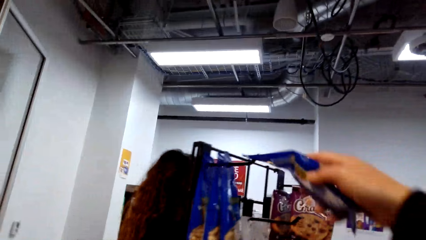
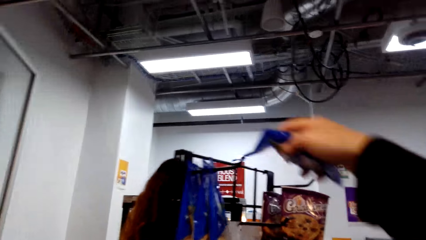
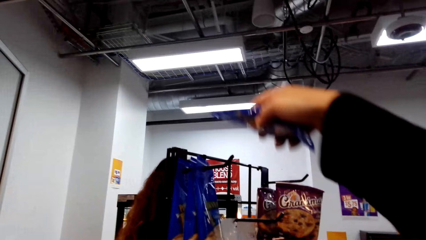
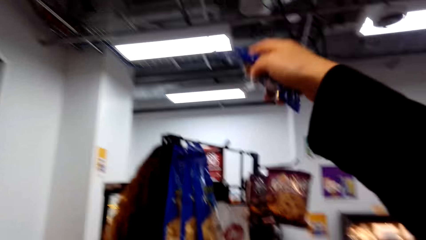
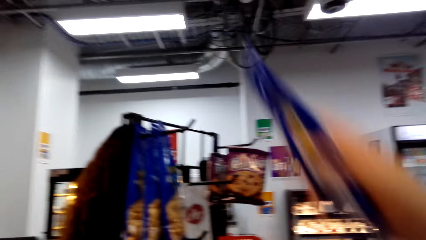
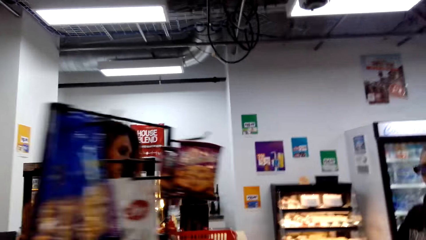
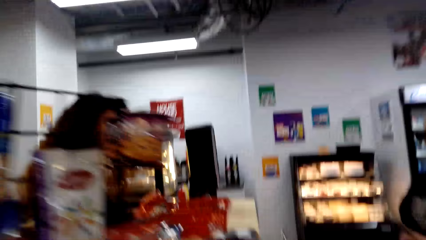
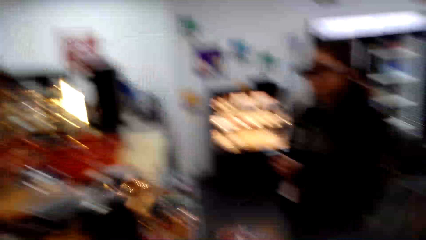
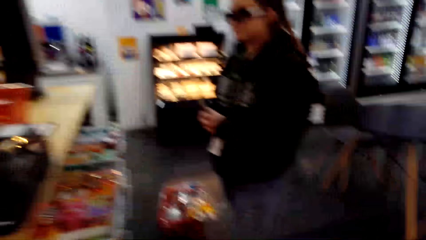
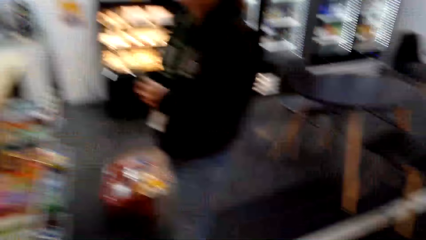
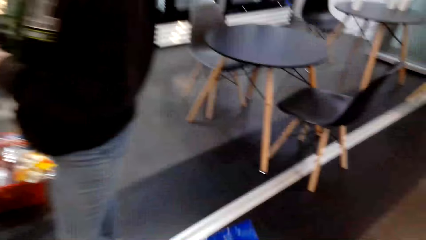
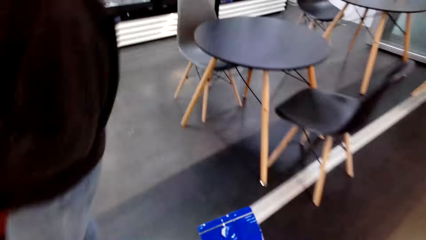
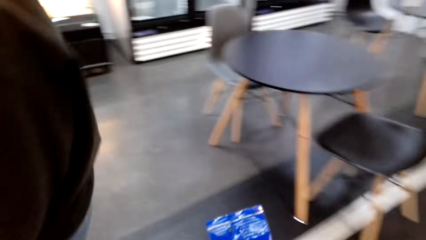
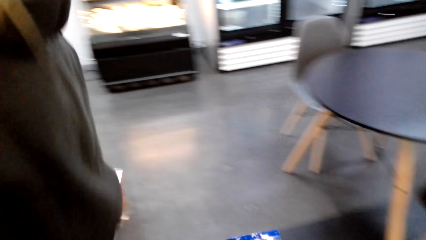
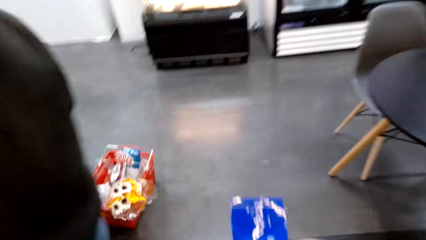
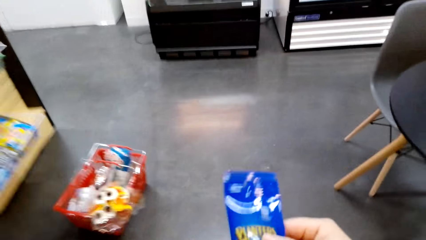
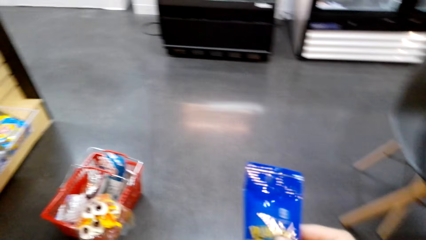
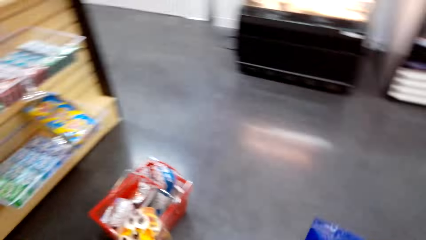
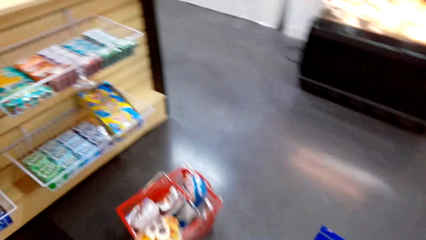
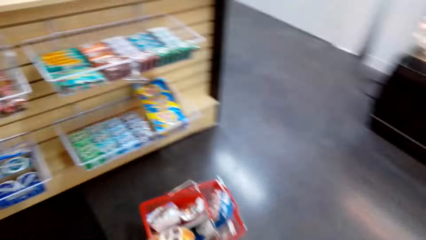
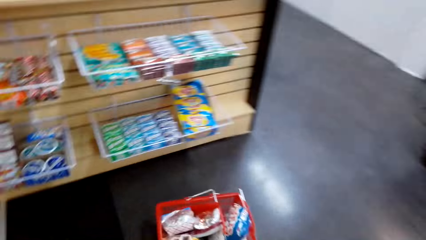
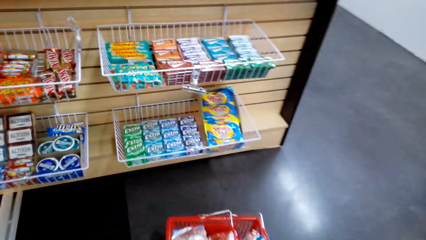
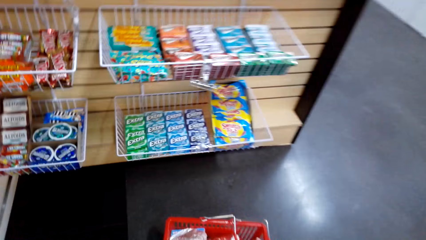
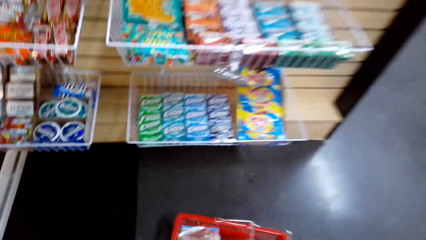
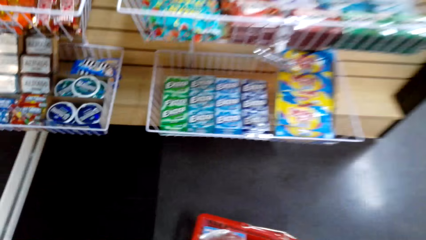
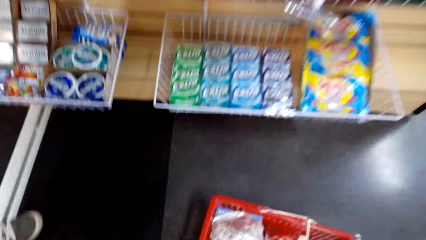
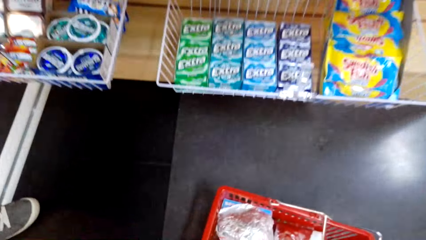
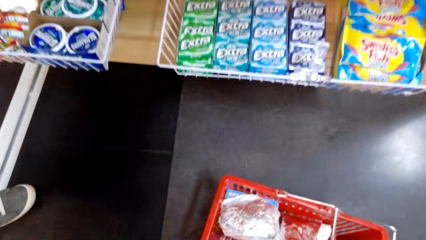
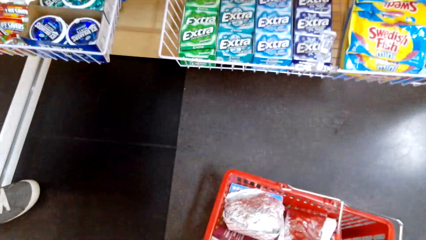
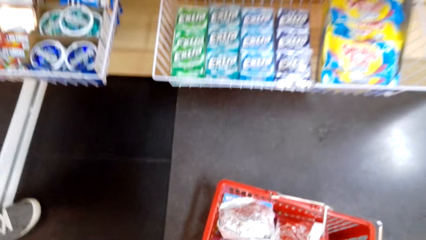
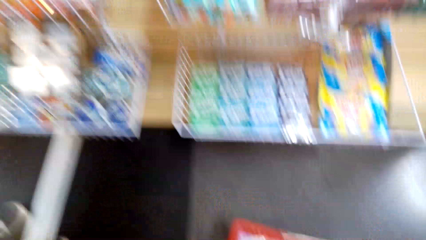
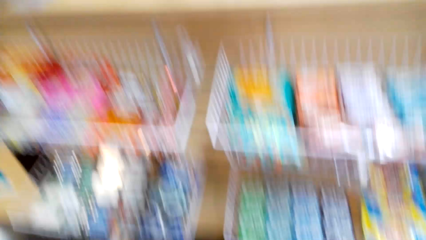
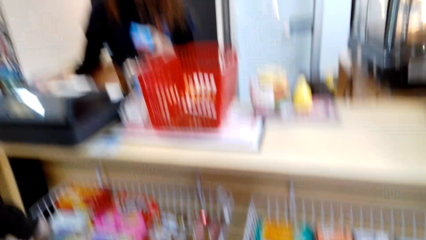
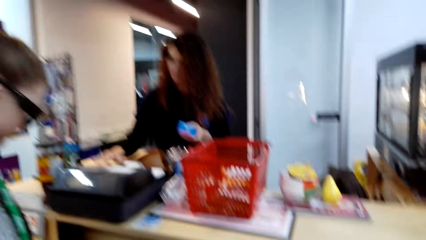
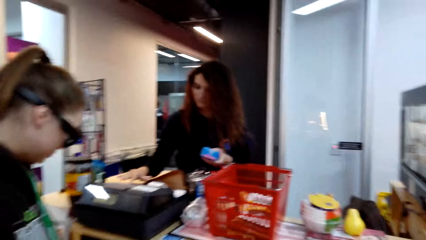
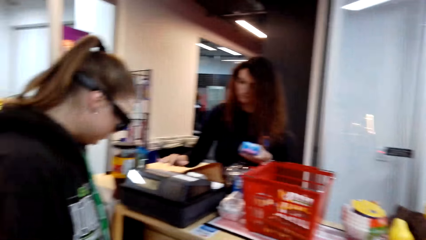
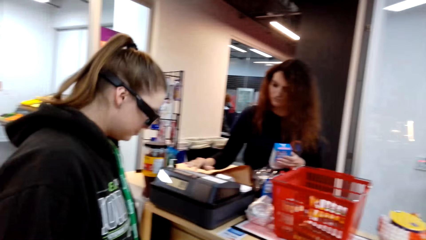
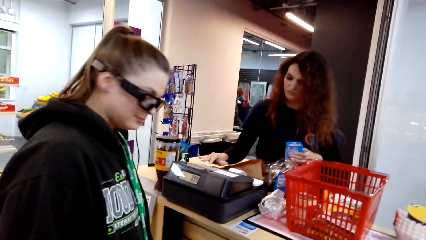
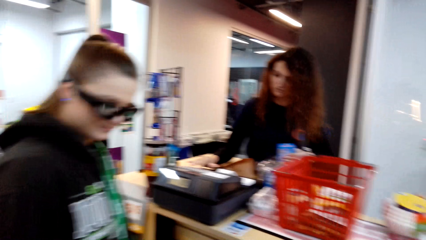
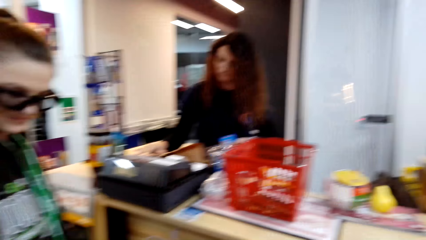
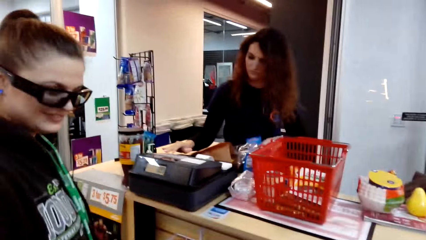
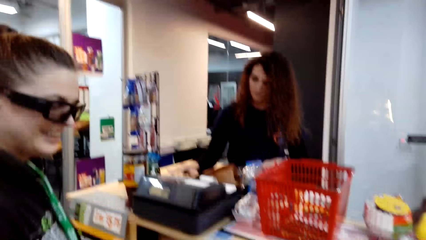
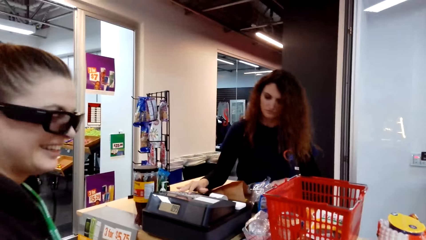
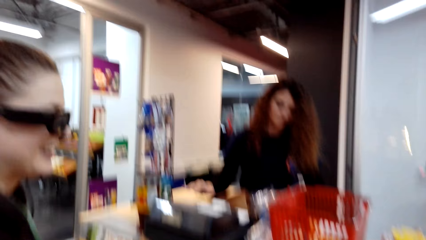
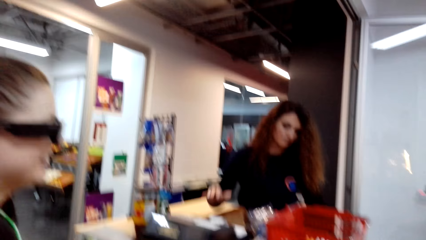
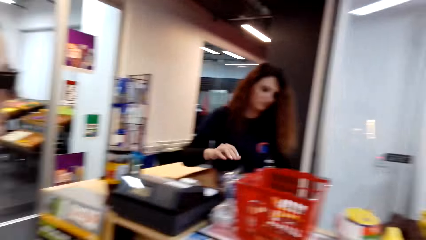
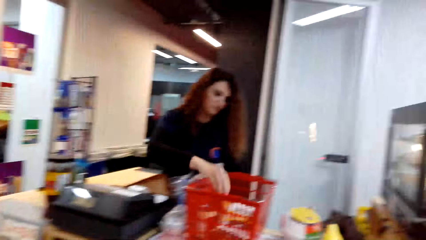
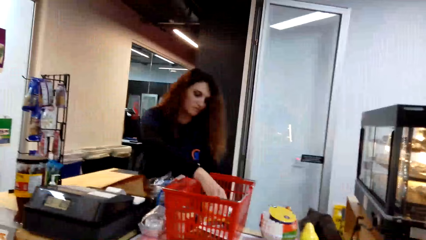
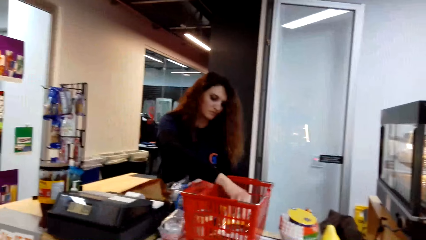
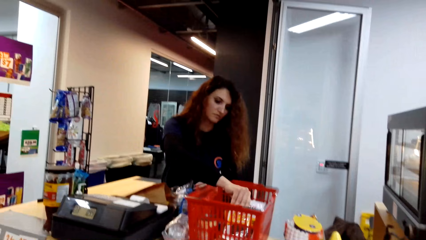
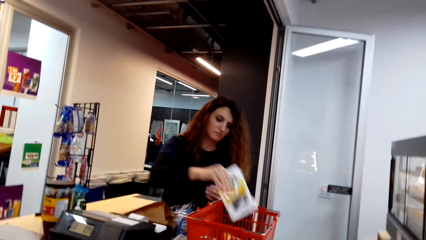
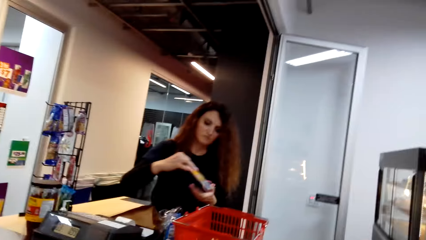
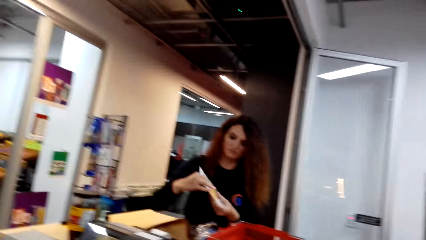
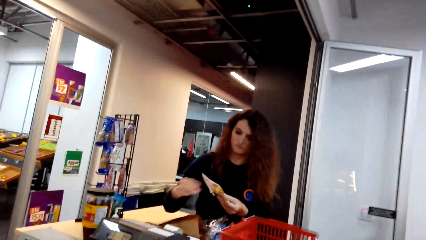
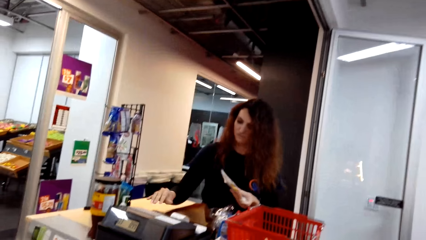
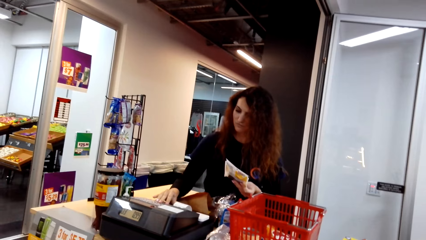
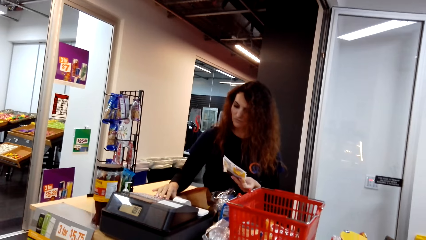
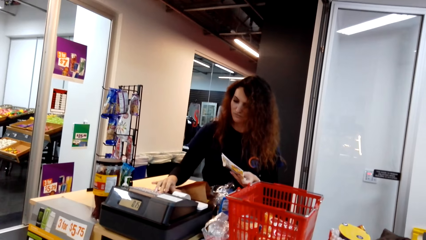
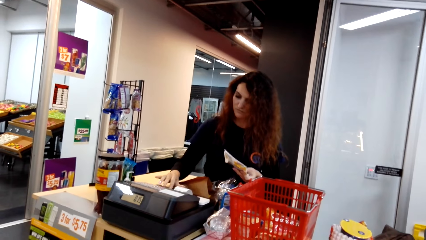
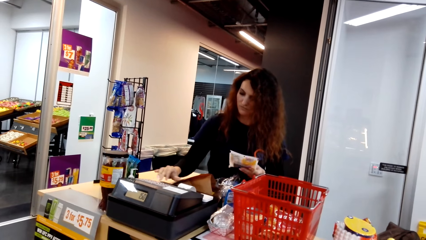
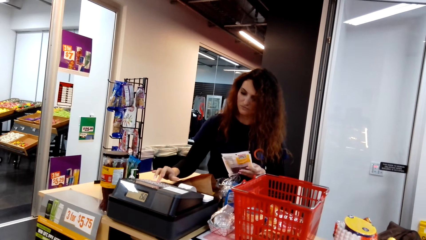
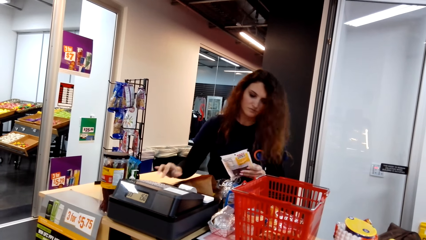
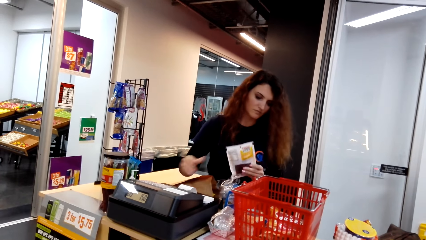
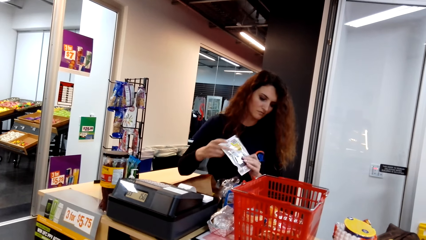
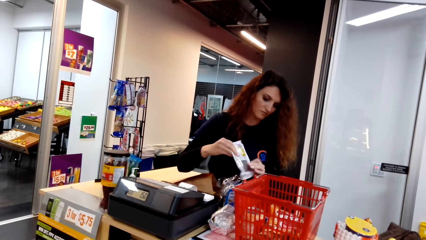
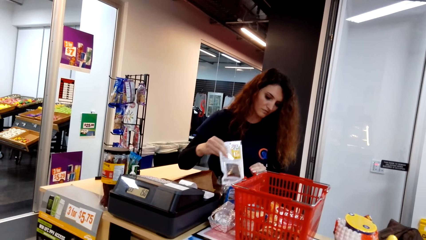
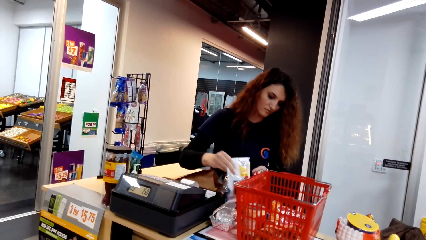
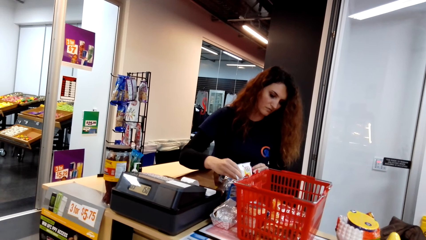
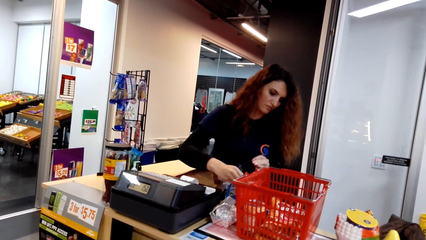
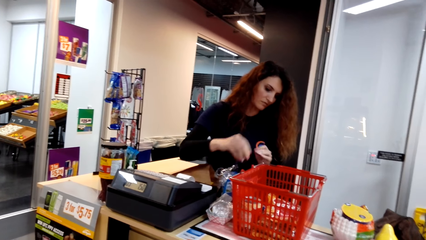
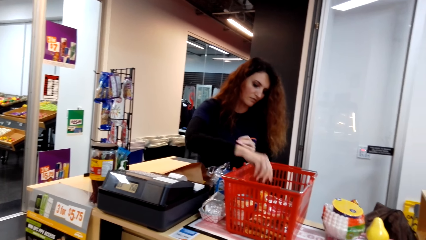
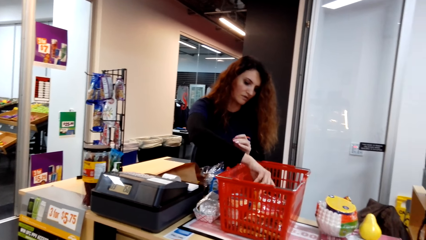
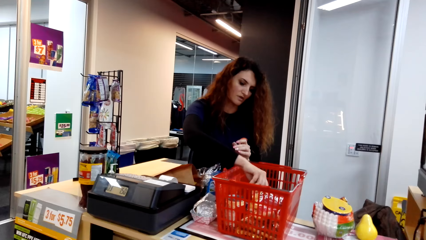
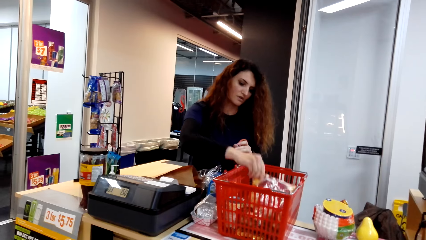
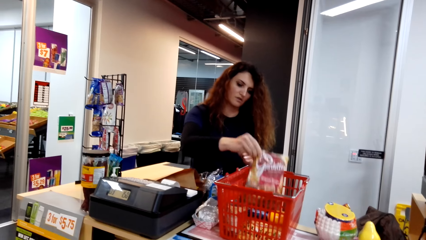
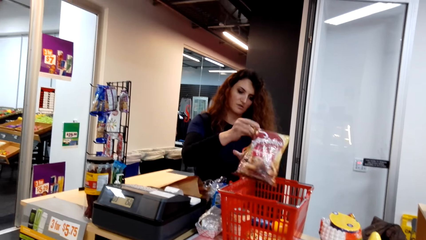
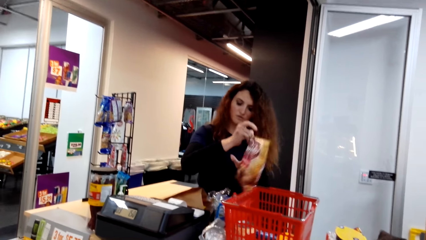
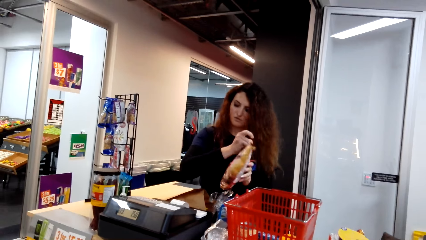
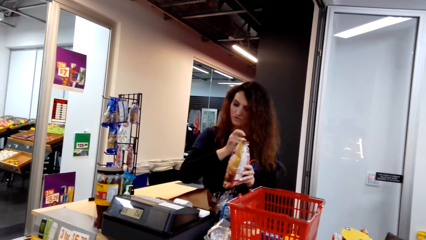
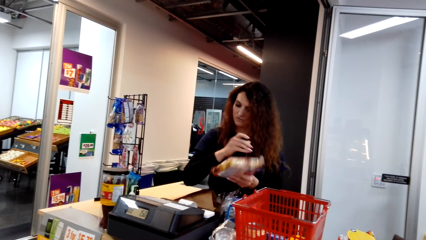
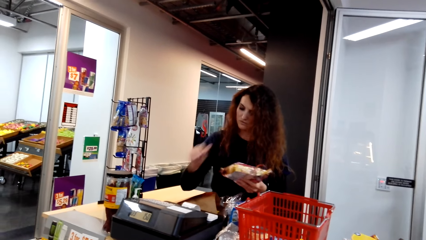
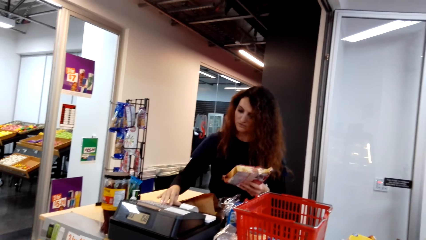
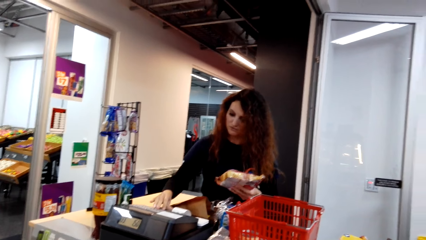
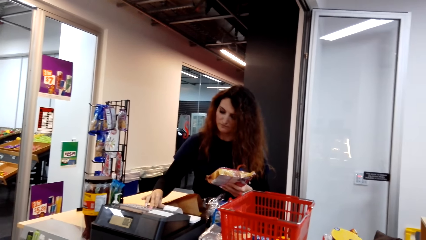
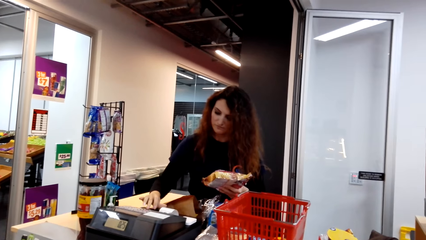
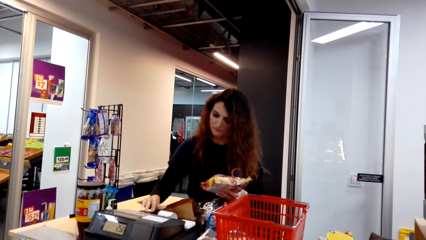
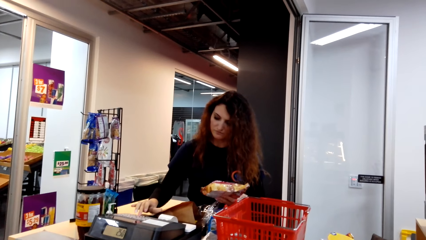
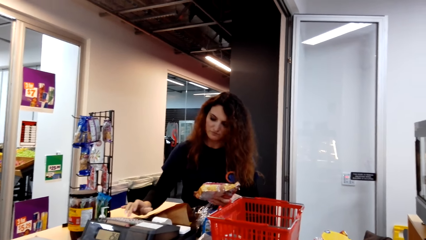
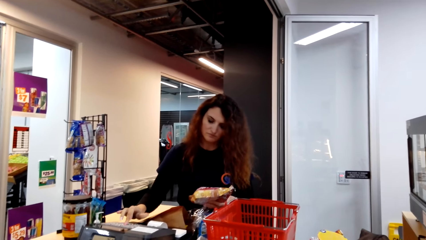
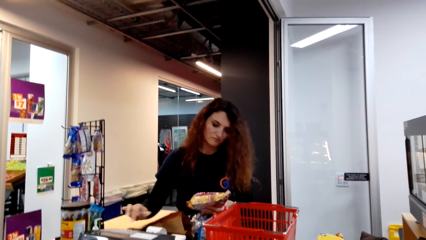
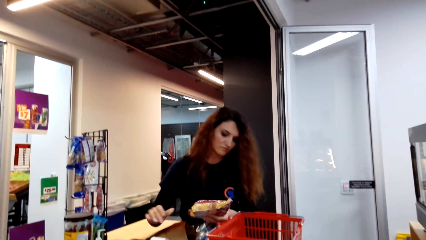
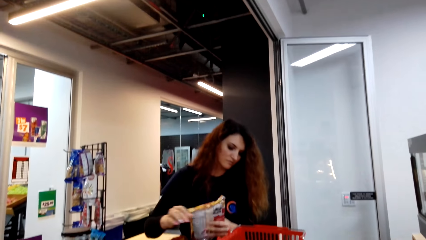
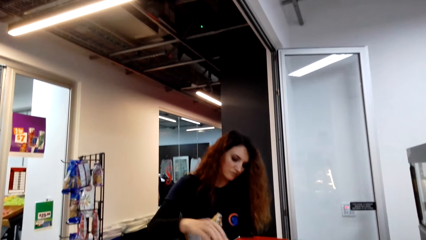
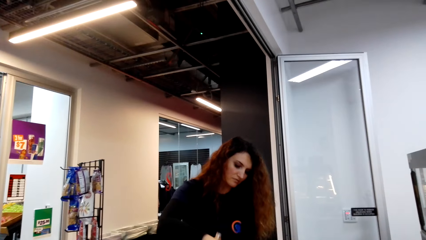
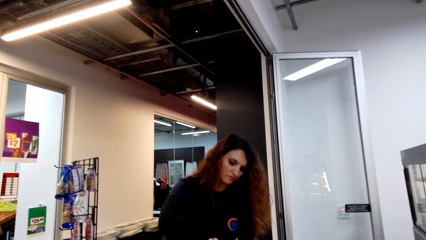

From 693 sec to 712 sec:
The camera wearer picks up a packet of nuts on the hook. They walk in a supermarket towards the counter. They put the packet of nuts in the cart. They converse with the other woman. The first woman picks up a sachet of potato chips in the cart. She calculates the item costs on the cash register. She scans the items. She puts the sachet of potato chips on the counter. She picks up a sachet of crisps in the cart. She calculates the item costs on the cash register. She scans the items.
